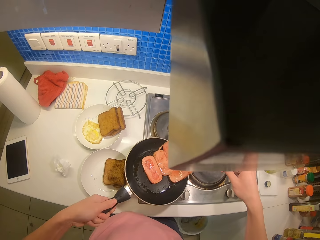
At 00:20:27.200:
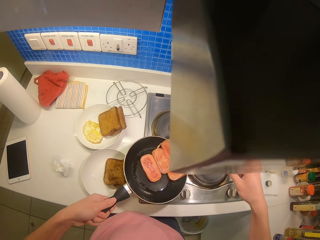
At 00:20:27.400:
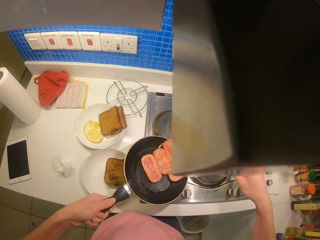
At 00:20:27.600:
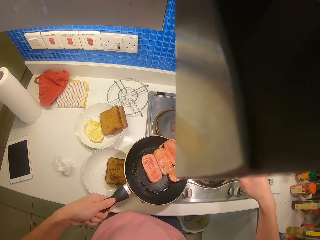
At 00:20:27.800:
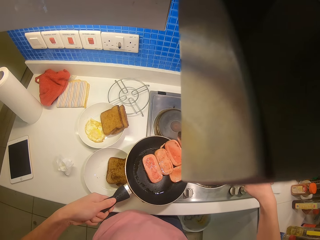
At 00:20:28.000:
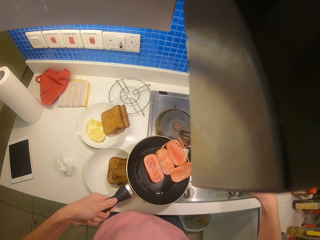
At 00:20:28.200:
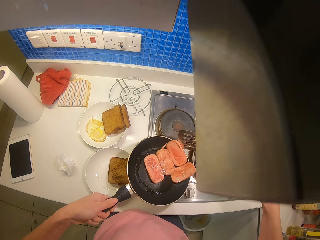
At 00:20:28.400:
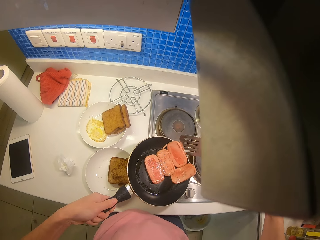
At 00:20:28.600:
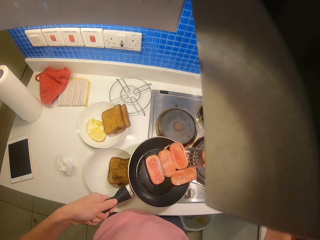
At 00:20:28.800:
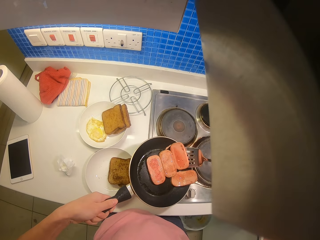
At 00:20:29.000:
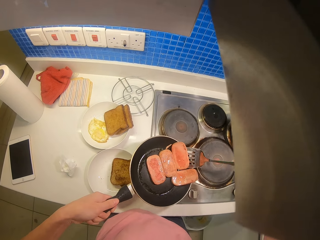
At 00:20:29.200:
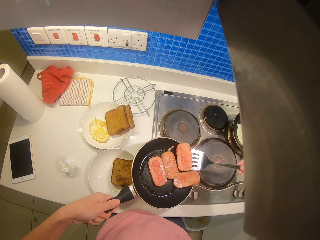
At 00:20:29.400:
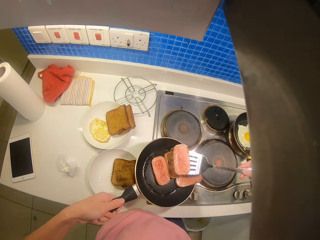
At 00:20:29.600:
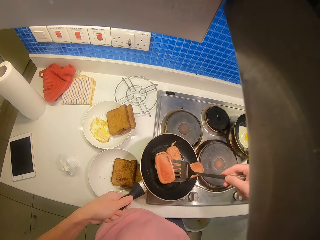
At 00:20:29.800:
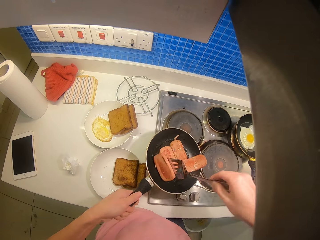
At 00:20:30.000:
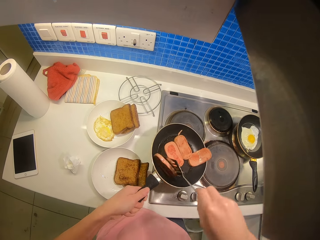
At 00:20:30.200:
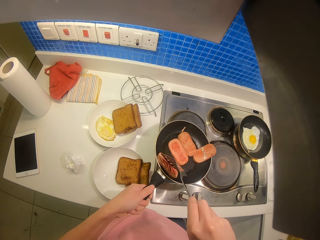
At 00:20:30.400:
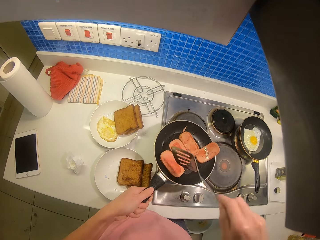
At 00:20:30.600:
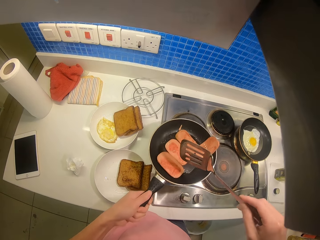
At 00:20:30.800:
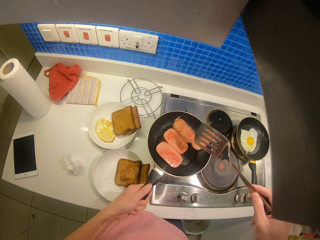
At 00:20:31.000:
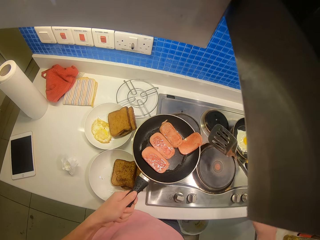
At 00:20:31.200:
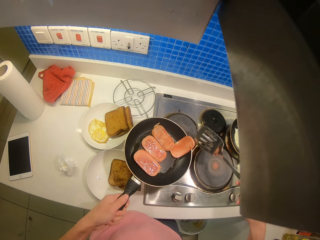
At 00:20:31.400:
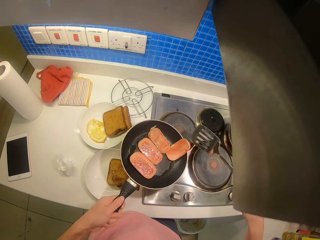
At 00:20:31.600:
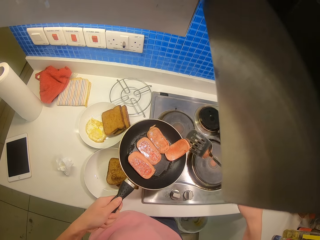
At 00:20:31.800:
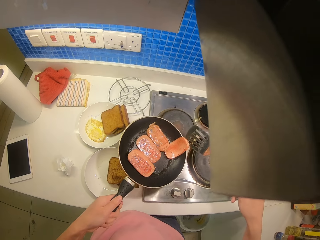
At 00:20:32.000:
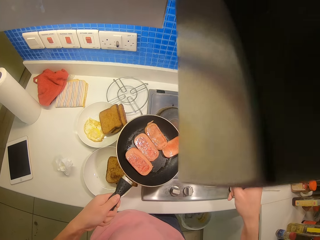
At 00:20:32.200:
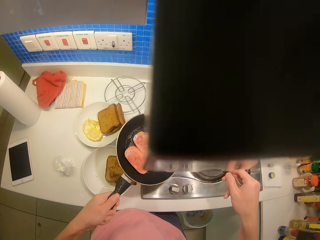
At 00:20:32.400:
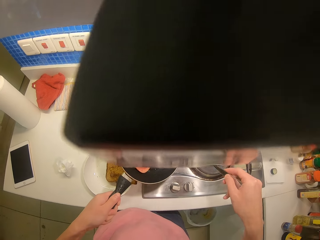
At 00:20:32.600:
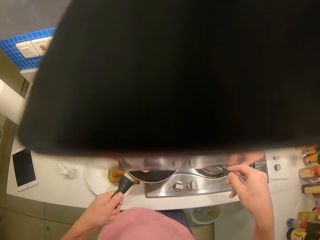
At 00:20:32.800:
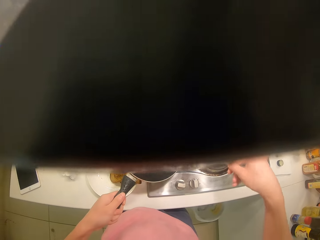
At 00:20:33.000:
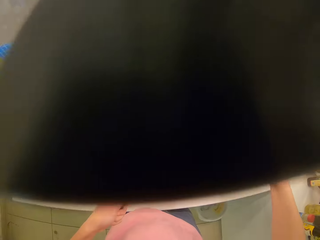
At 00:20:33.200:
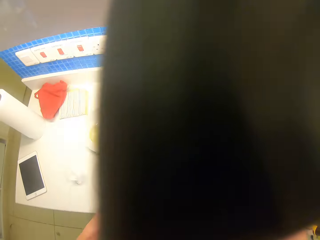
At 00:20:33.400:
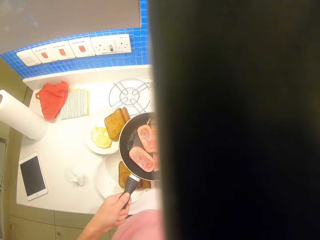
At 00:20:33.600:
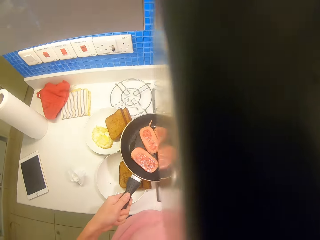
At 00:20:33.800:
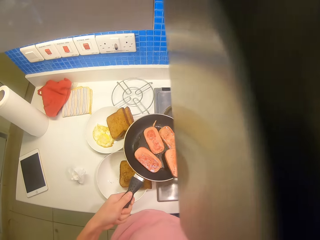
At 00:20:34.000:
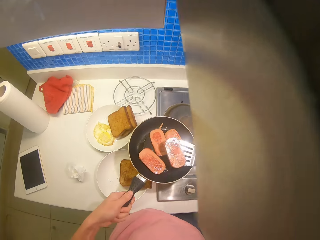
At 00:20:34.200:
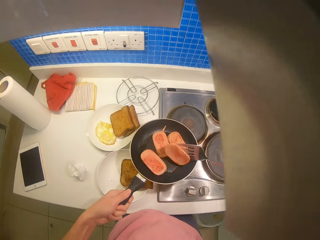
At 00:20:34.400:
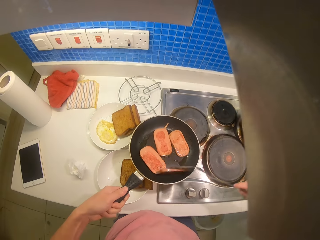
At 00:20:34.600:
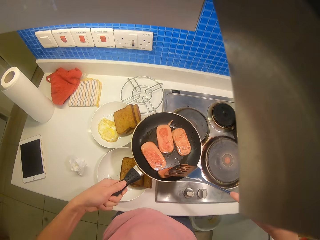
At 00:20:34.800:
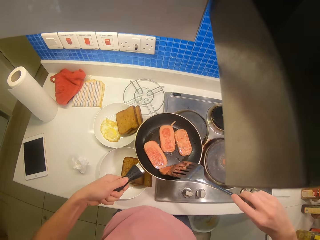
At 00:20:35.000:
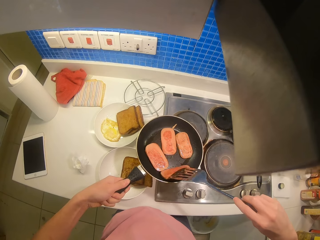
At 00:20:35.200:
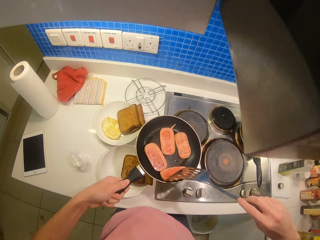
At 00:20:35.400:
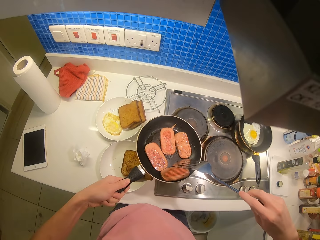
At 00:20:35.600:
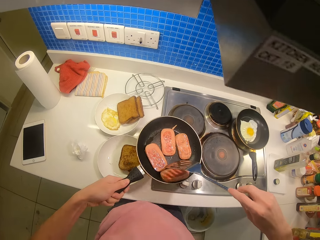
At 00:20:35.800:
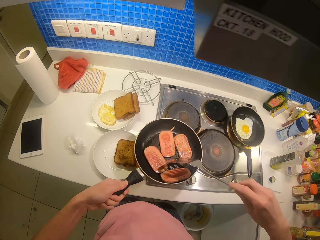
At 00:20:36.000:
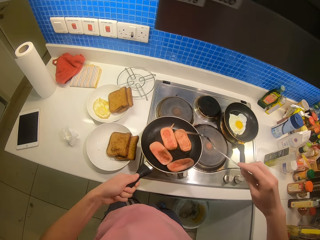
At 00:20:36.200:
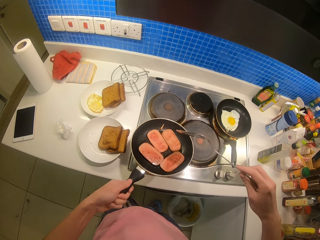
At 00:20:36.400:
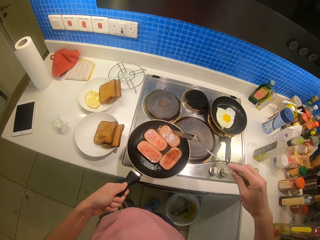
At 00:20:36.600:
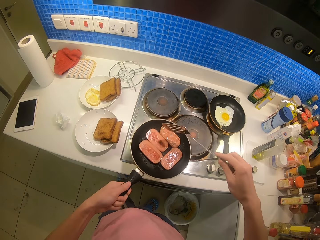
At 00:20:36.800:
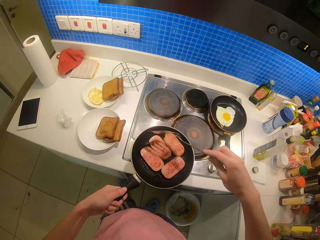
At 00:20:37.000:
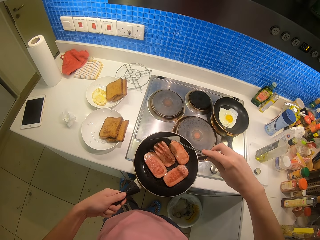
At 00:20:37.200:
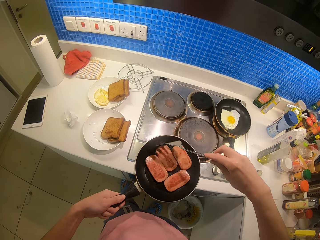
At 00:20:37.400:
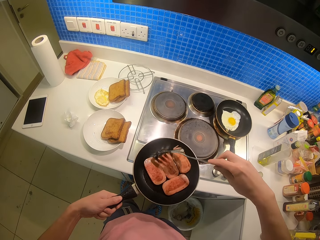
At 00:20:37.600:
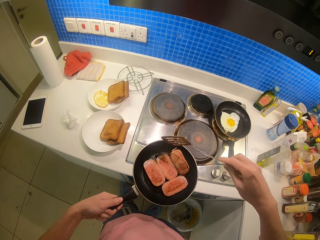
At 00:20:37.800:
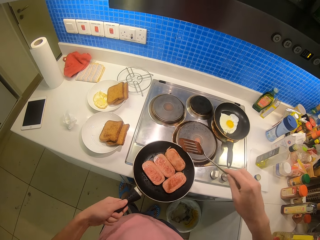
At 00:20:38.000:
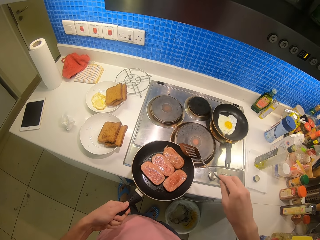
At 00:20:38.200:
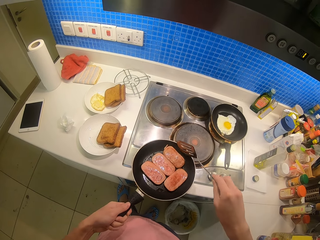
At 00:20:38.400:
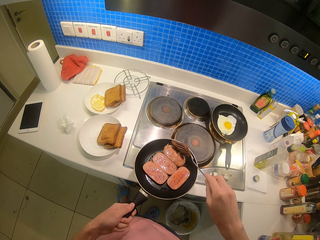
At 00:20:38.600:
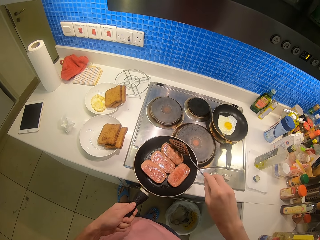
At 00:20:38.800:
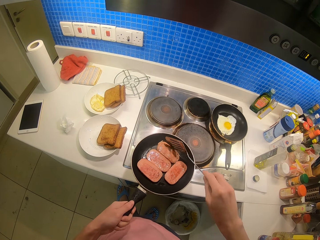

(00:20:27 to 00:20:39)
The camera wearer holds the pan.

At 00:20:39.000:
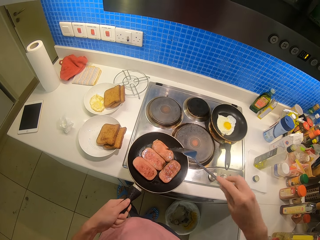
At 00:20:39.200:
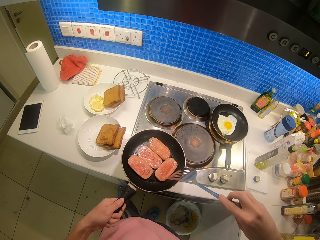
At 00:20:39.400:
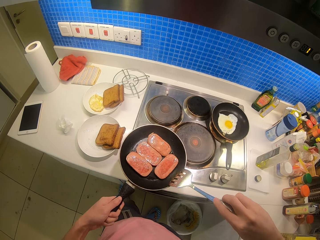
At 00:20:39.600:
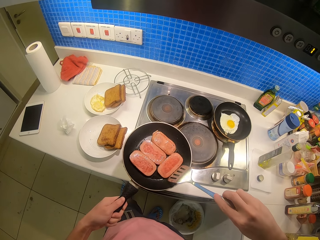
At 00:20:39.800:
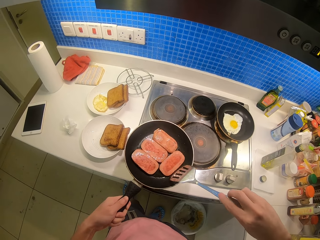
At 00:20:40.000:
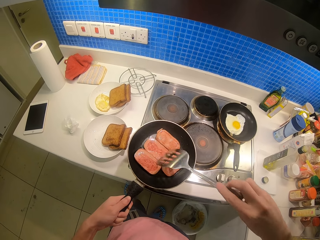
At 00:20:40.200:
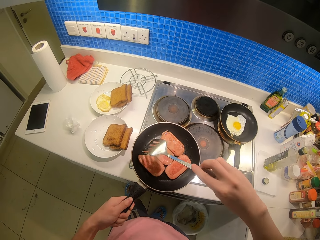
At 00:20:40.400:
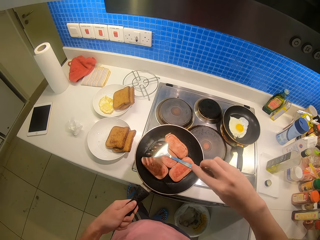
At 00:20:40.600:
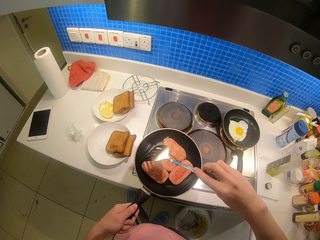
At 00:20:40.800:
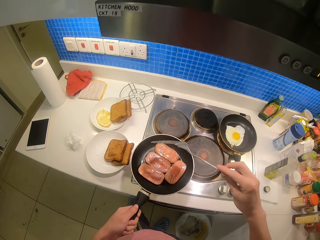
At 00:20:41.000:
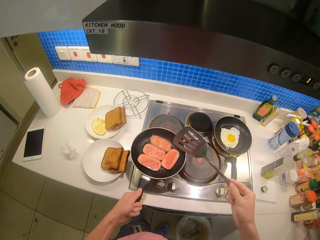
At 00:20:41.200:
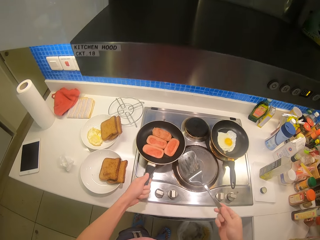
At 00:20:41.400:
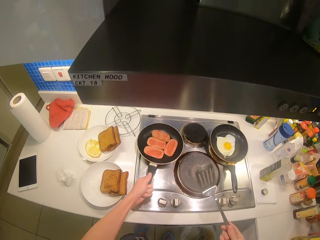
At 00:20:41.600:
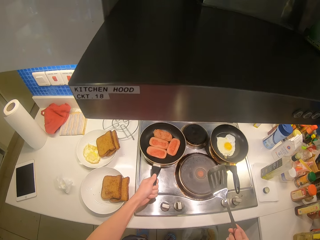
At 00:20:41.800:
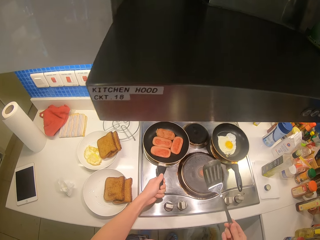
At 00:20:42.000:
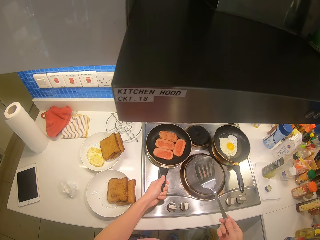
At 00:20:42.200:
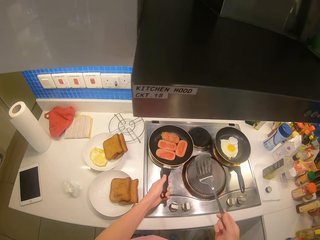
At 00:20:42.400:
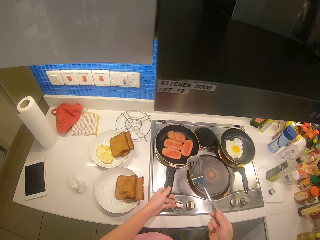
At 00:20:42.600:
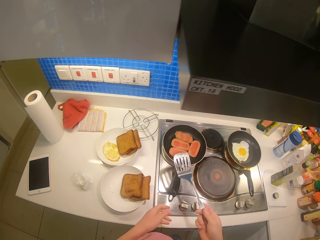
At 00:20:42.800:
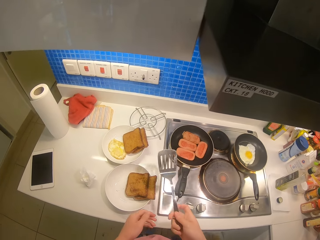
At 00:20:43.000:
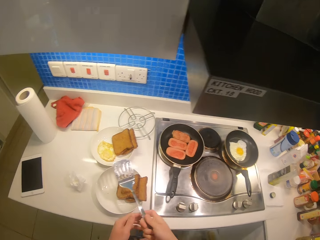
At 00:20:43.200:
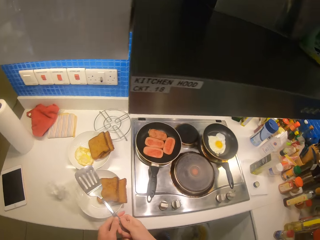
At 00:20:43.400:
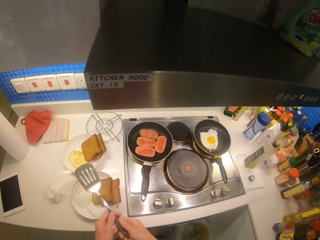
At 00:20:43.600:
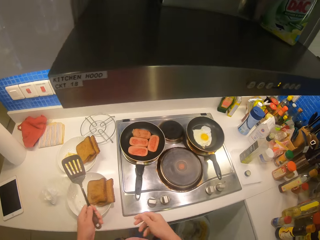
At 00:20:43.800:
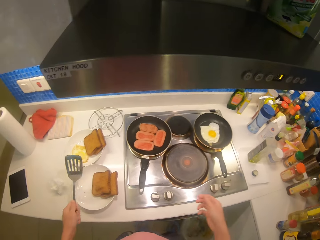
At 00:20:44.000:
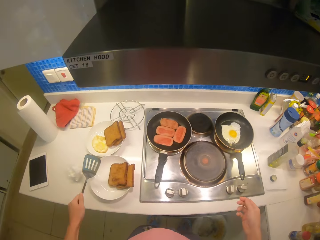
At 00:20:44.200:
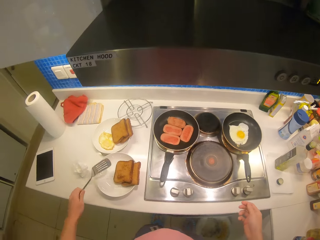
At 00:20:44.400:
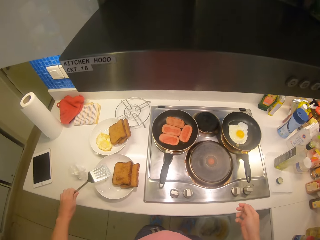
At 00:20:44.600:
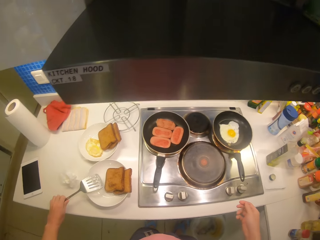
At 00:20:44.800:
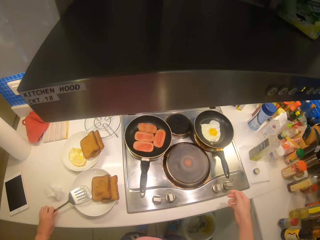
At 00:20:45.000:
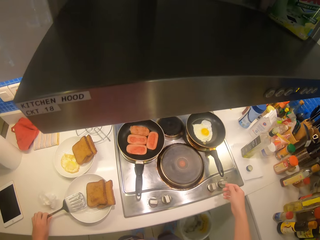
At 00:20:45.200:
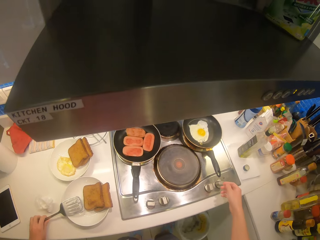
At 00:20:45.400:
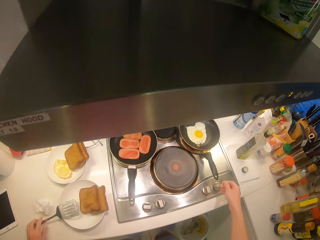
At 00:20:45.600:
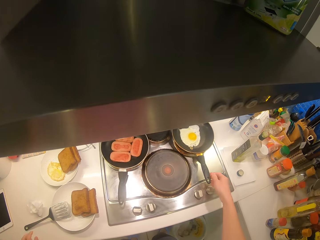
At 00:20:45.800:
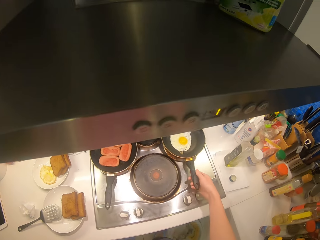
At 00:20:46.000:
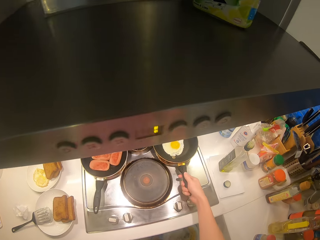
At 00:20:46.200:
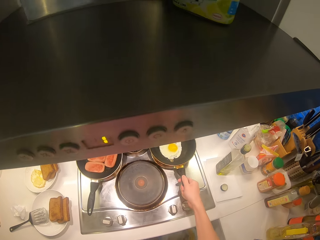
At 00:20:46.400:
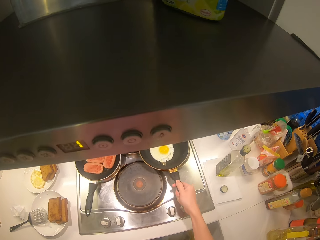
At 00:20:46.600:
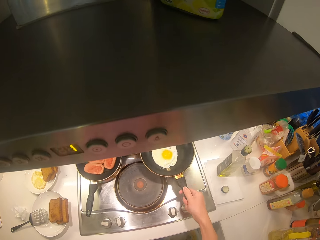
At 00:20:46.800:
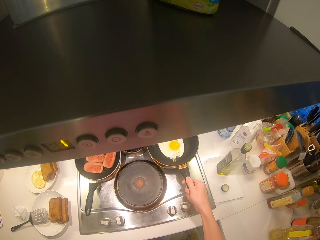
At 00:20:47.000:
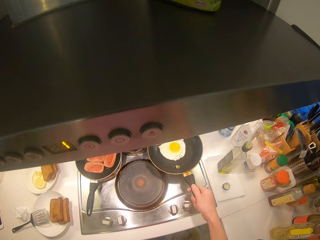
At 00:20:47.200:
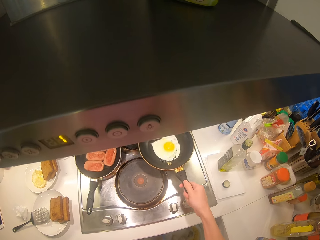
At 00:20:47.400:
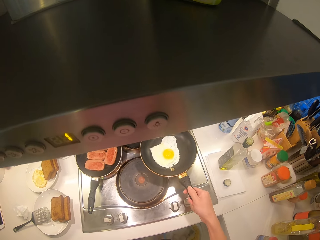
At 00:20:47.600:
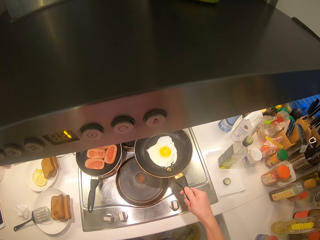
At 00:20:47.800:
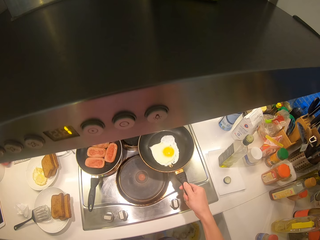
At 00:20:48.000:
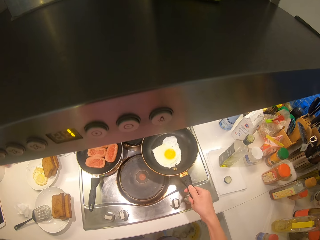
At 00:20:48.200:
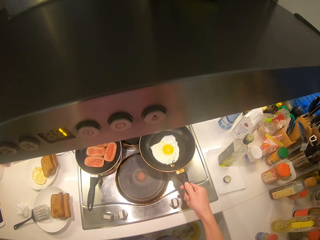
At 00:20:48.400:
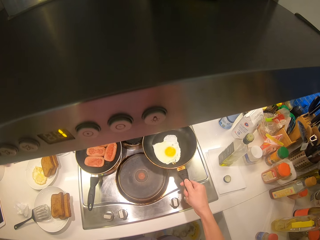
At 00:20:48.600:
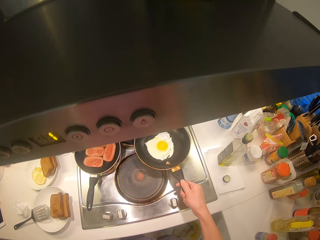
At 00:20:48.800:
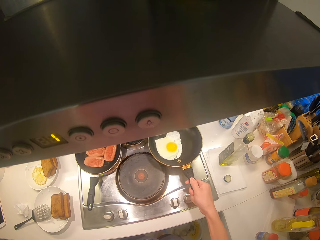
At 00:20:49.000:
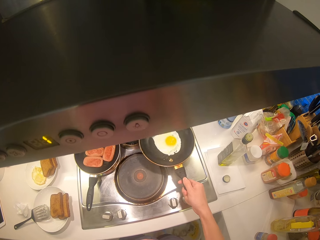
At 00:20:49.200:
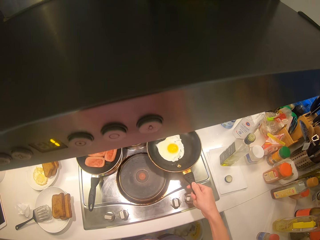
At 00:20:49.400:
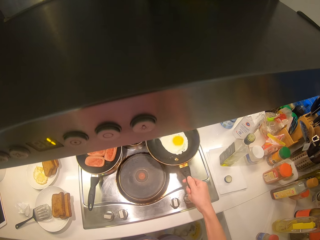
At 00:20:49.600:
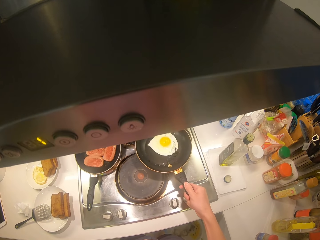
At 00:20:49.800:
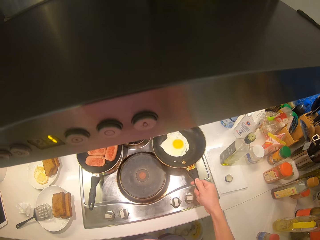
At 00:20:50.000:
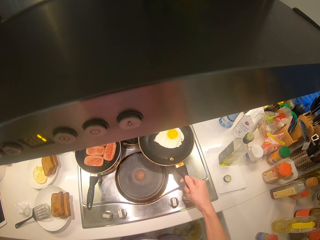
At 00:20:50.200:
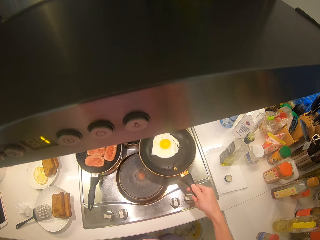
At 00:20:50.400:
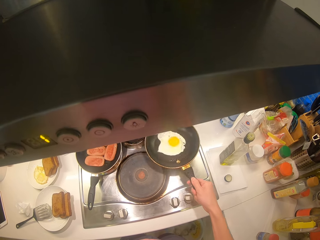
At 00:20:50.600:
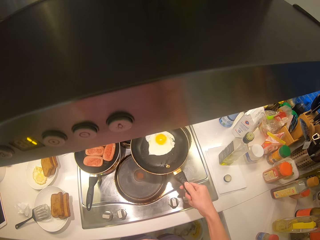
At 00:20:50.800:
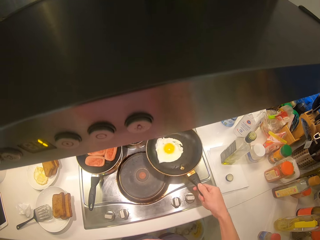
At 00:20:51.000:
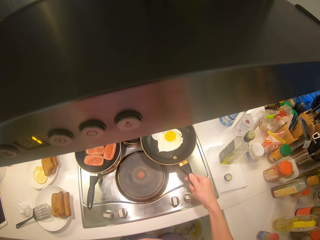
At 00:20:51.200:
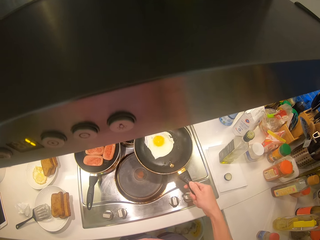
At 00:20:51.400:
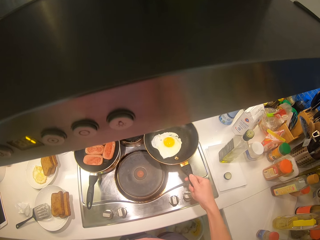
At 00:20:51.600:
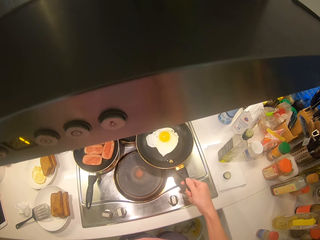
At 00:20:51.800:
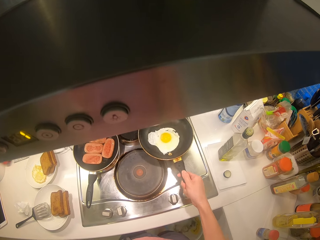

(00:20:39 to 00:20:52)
The camera wearer puts the pan on the cooker. They put the spoon on the plate. They shake the pan with the right hand.
